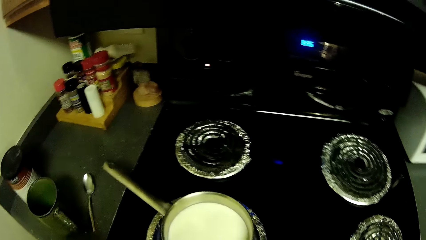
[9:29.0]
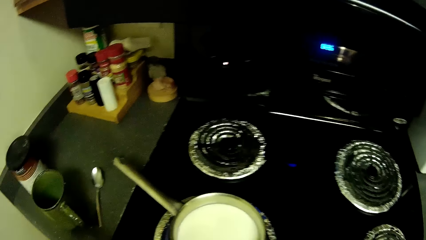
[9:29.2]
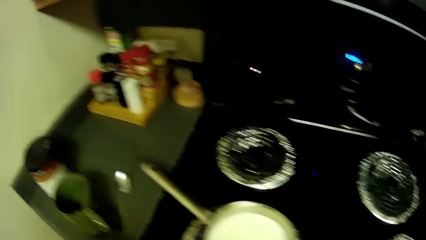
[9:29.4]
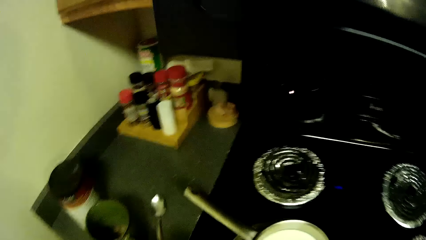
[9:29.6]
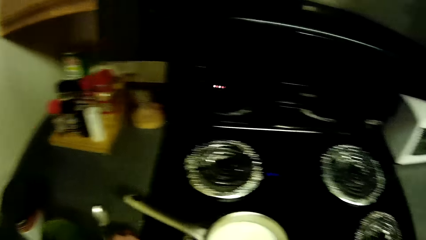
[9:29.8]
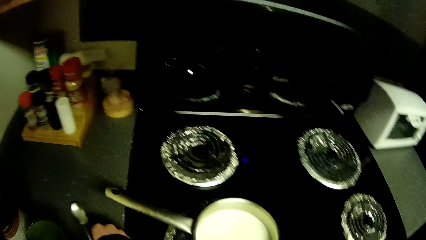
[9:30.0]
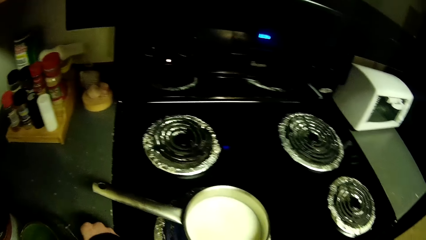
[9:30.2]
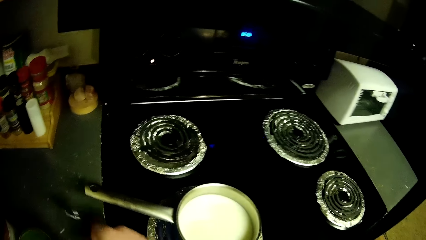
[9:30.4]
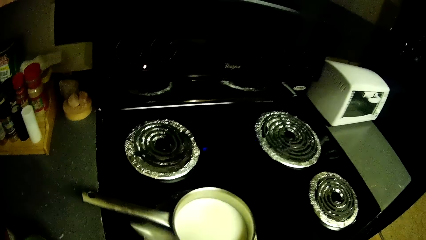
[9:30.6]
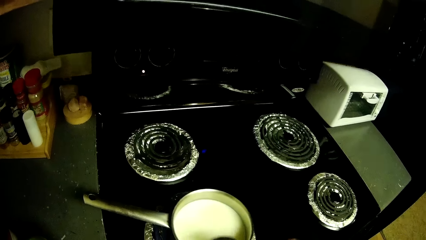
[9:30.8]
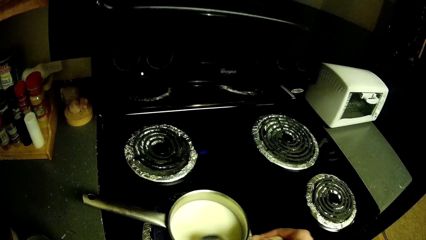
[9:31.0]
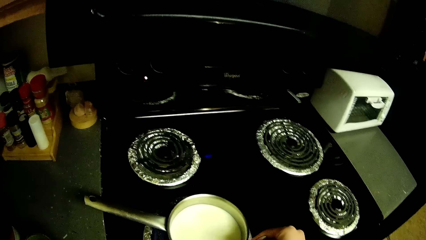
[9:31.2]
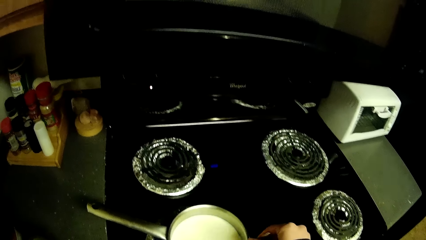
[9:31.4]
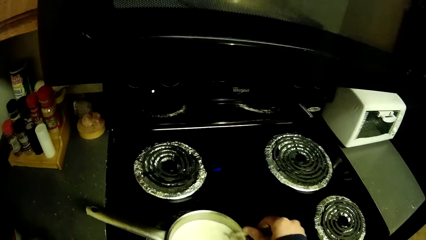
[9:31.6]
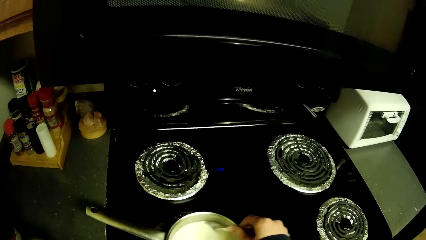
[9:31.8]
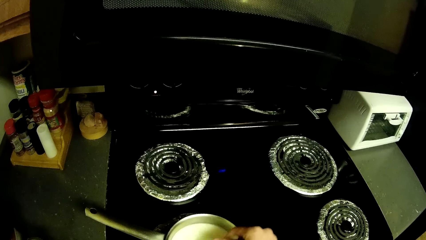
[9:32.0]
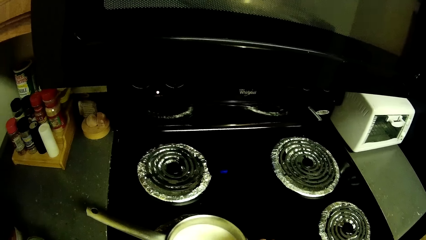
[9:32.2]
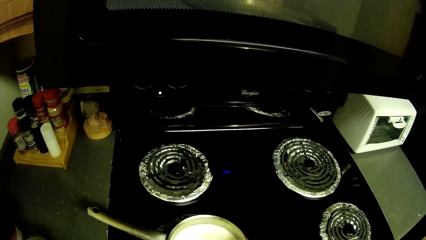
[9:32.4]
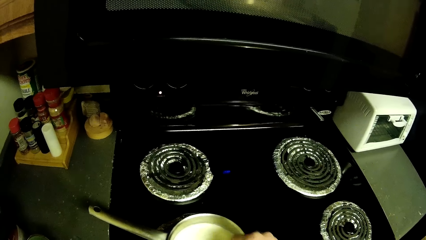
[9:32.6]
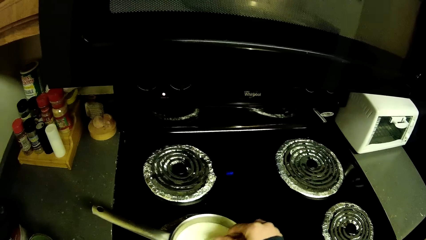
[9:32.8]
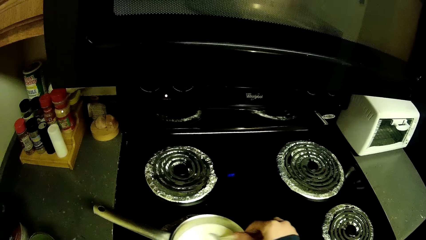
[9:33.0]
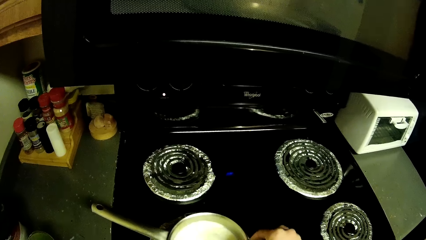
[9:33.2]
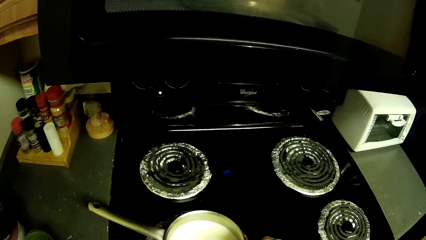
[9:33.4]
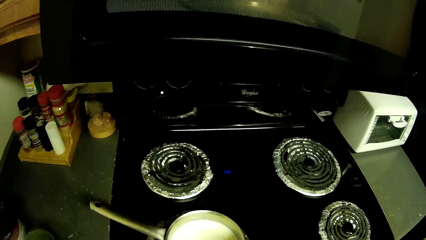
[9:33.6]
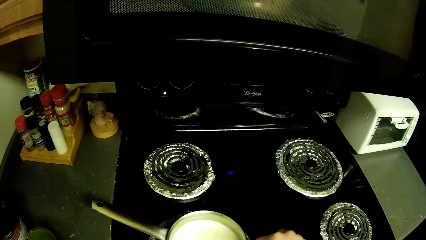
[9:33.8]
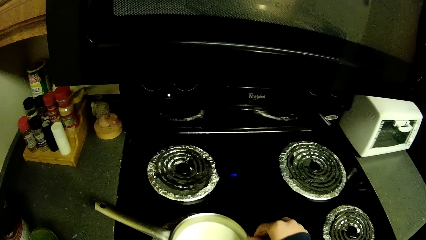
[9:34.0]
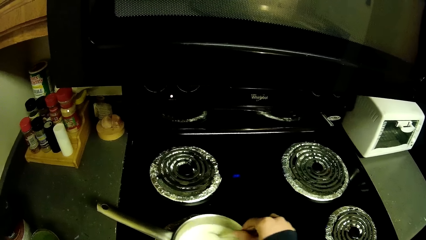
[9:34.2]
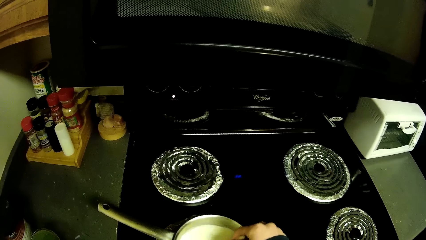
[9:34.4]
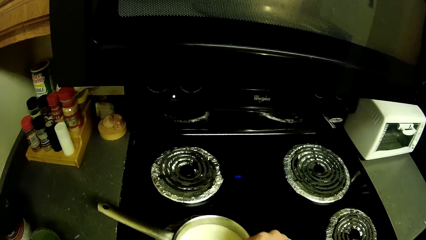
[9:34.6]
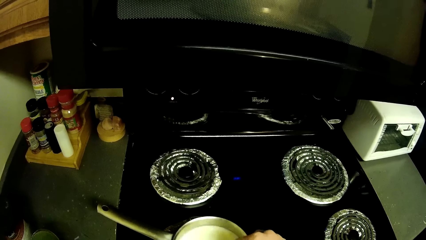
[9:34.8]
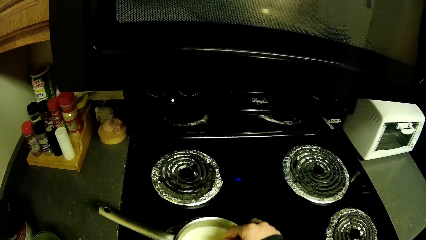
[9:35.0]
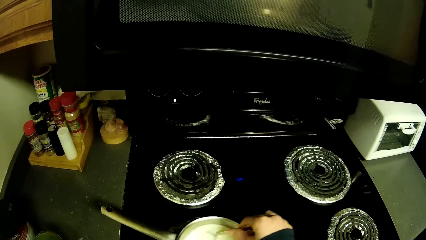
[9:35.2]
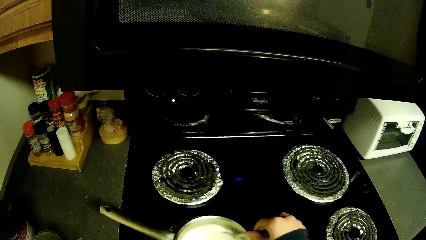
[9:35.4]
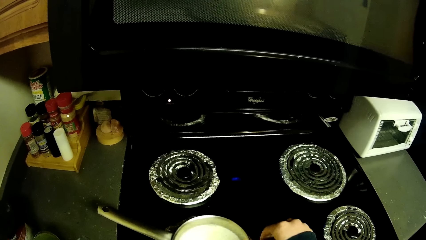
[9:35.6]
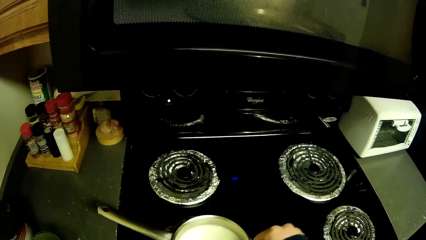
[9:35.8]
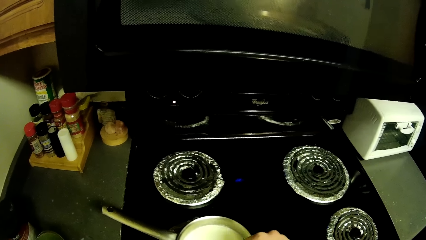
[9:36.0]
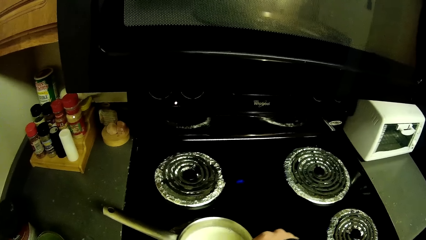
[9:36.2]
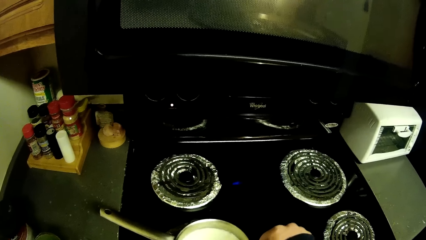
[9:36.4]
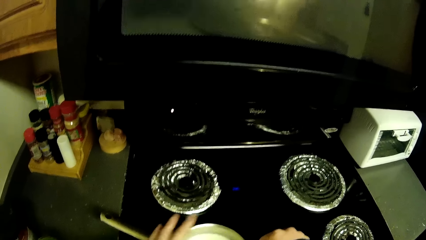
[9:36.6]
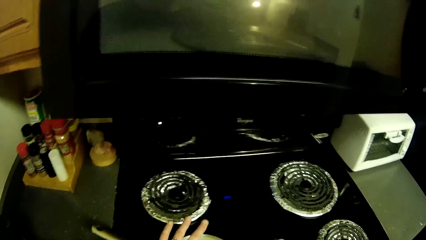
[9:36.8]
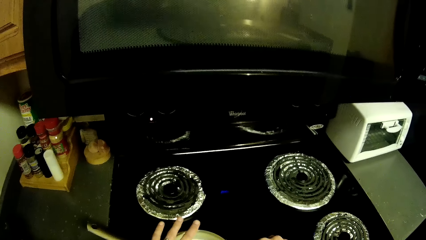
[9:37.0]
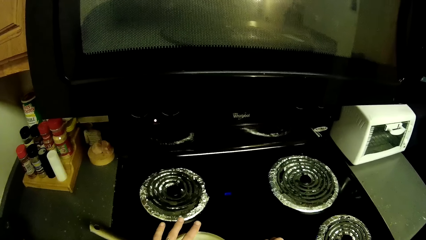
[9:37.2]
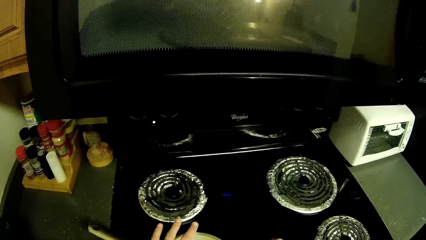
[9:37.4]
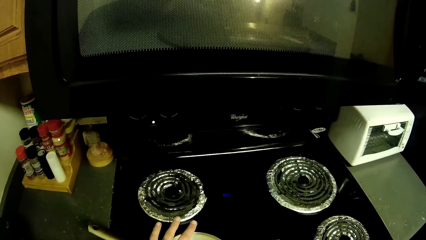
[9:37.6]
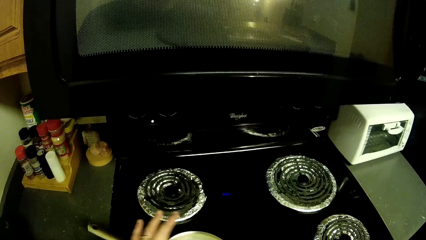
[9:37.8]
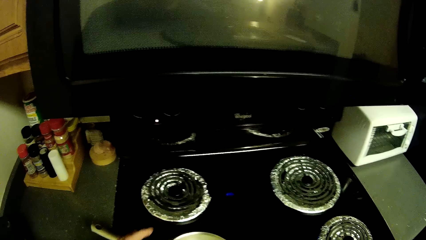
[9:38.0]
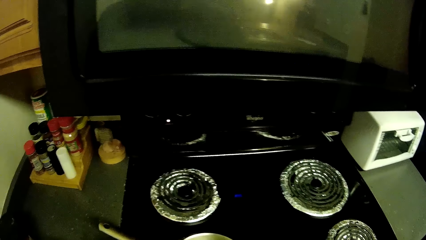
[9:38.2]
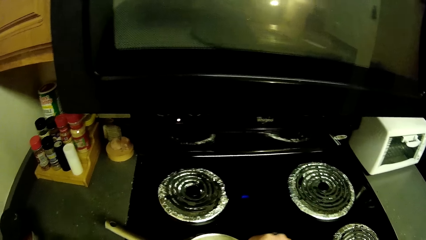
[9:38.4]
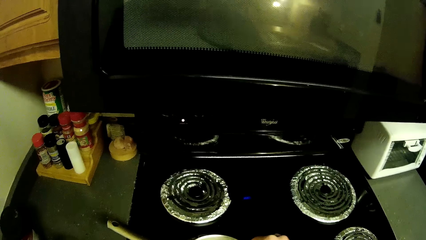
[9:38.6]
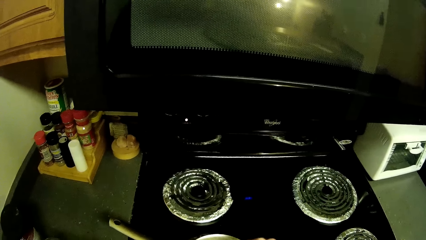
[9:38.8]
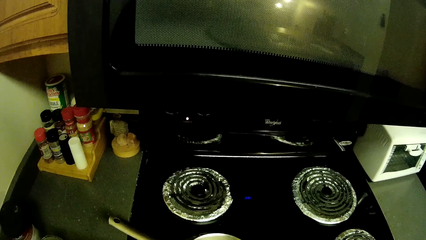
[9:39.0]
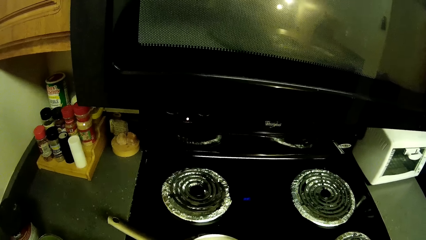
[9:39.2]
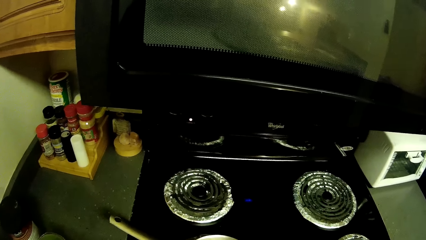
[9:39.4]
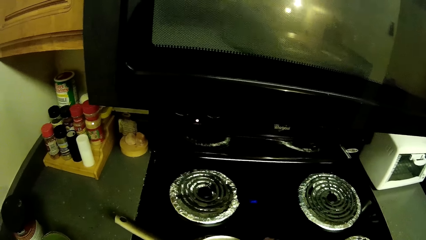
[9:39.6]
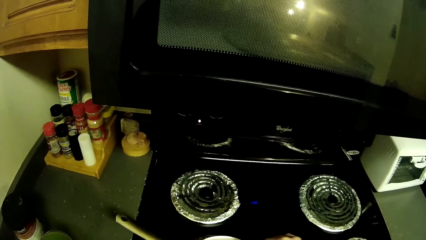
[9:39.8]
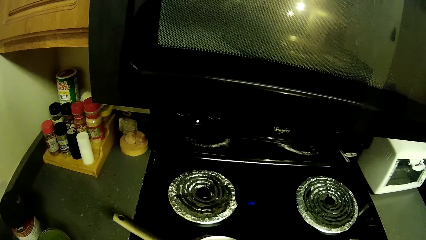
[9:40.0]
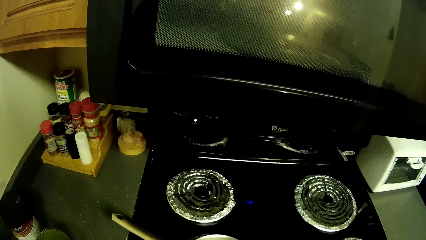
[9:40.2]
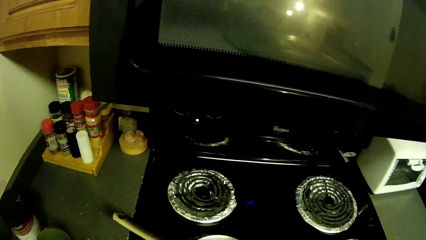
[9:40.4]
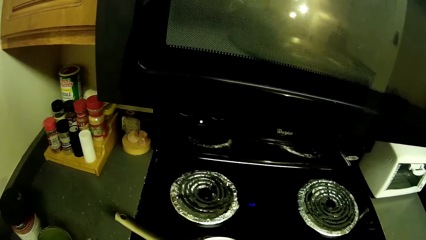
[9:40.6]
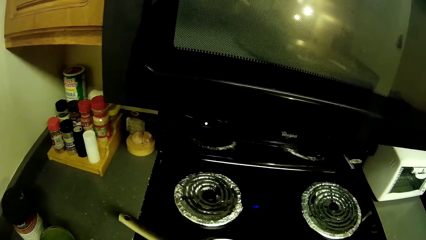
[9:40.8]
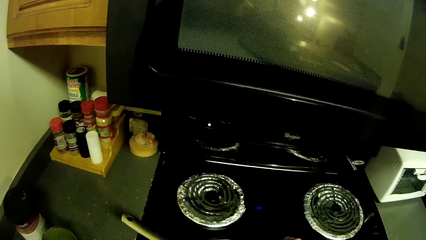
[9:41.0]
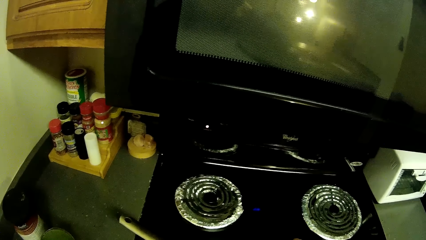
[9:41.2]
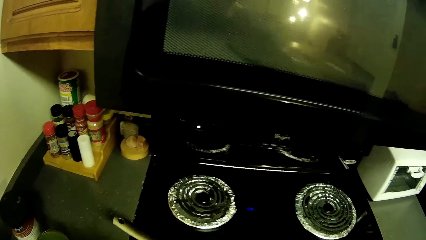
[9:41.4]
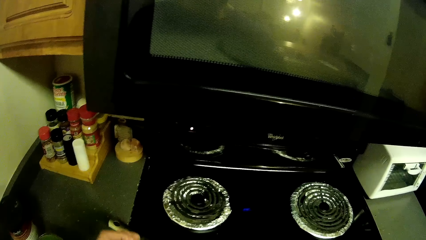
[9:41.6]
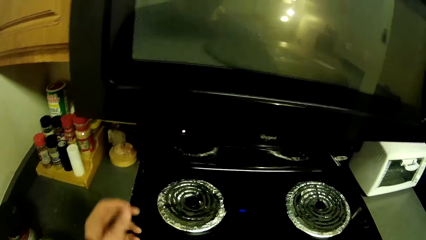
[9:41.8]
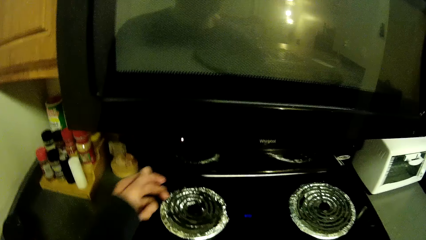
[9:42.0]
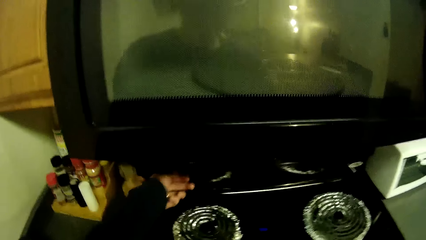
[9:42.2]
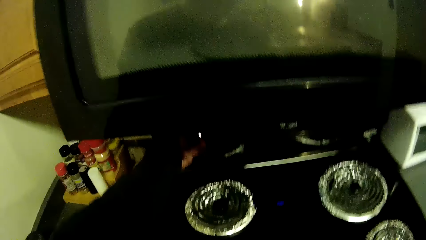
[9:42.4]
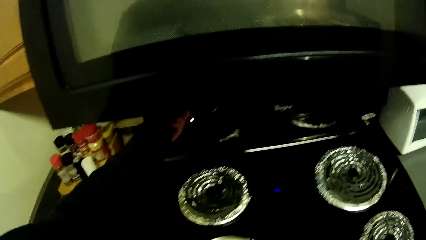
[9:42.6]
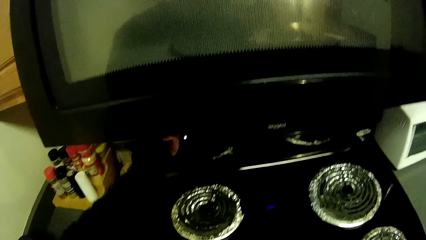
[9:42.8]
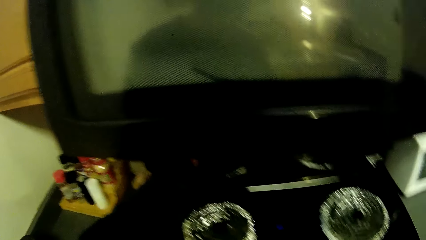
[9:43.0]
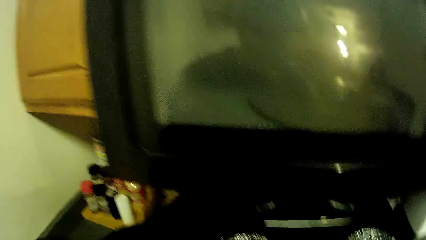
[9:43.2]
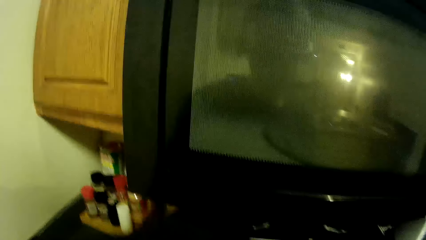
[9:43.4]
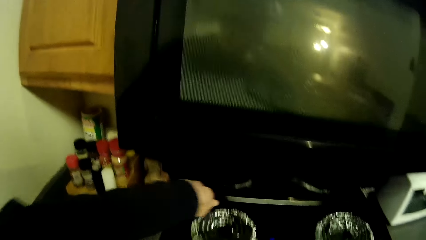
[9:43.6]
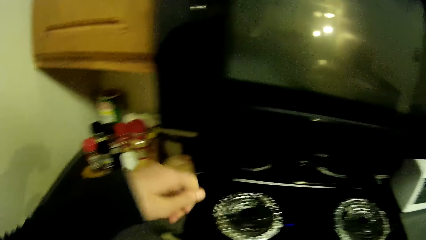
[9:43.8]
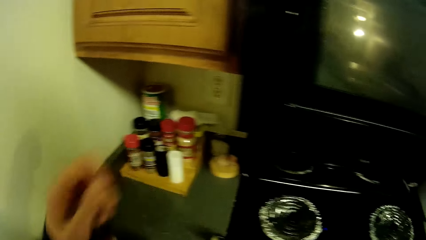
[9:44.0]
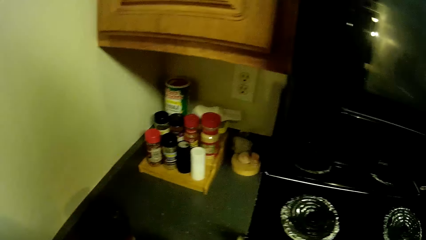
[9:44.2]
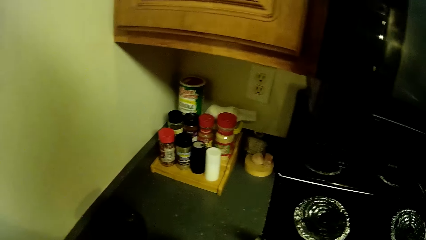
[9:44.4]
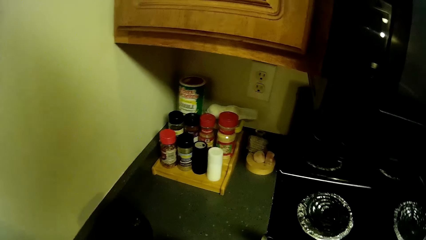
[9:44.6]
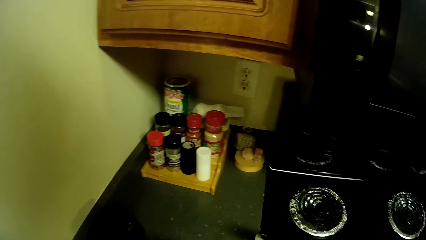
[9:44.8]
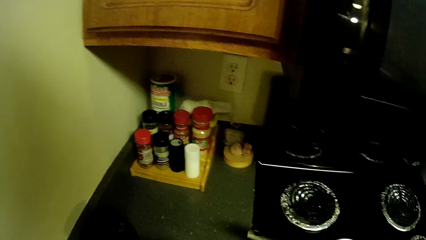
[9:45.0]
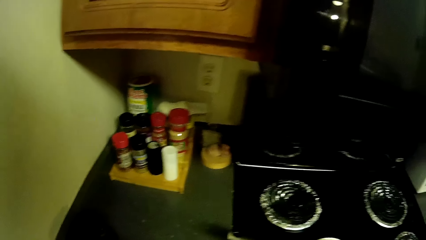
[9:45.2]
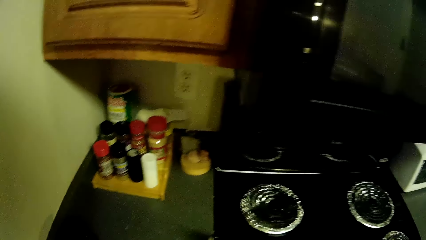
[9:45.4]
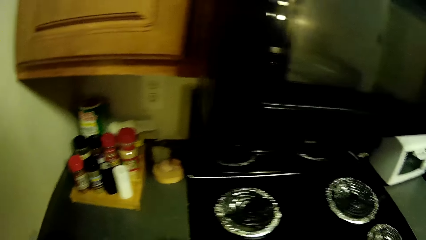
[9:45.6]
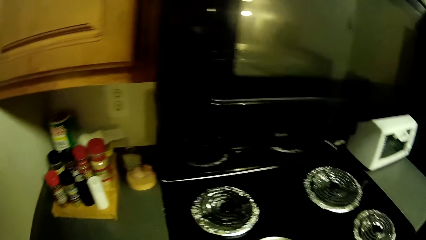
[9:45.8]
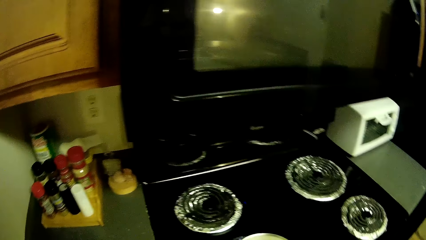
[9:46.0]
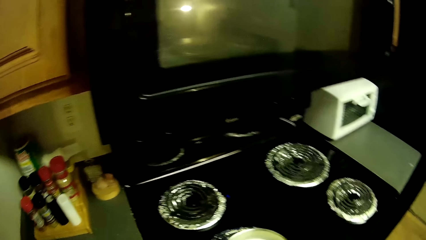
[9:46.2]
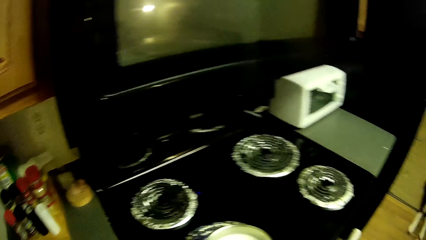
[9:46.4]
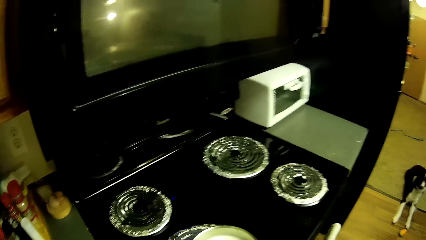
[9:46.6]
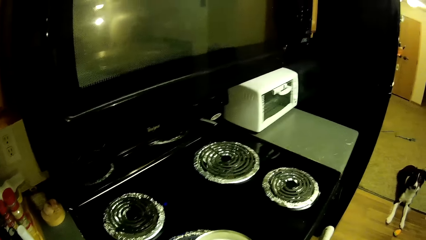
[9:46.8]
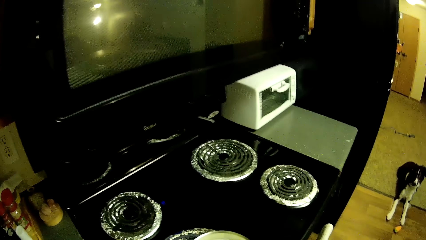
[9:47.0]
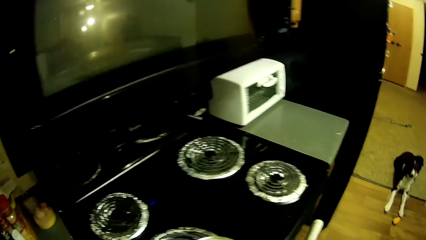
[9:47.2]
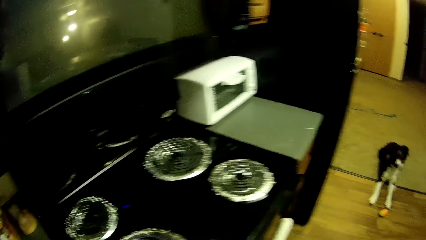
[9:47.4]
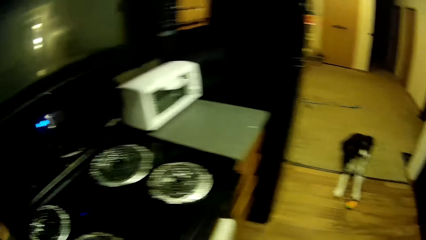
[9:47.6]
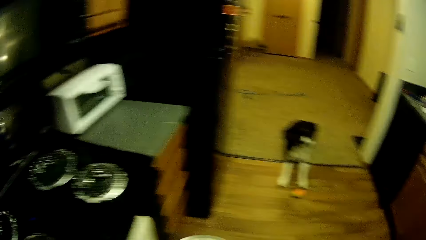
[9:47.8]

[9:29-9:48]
The camera wearer picks a spoon from the cabinet. They stir the milk from the pot. They touch the milk from the pot. They touch the cooker.
